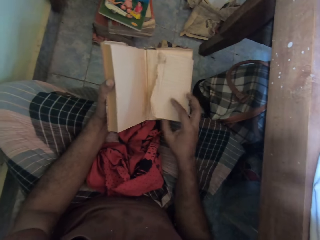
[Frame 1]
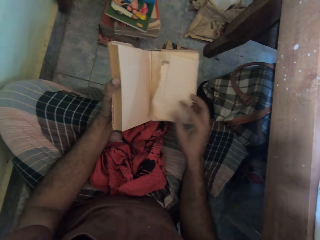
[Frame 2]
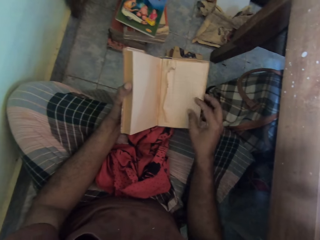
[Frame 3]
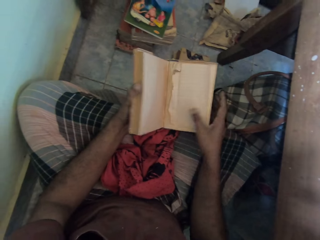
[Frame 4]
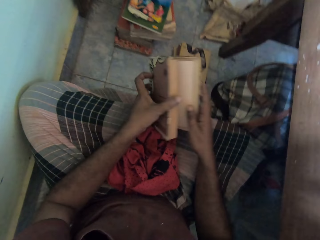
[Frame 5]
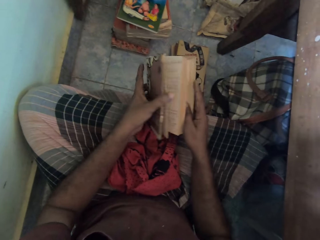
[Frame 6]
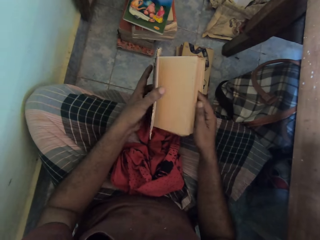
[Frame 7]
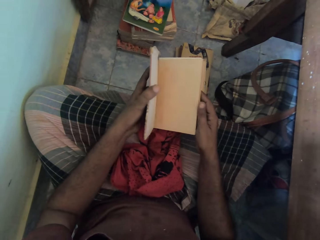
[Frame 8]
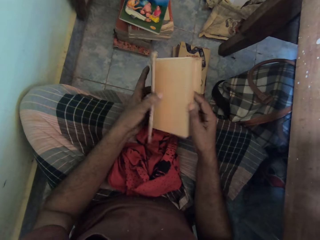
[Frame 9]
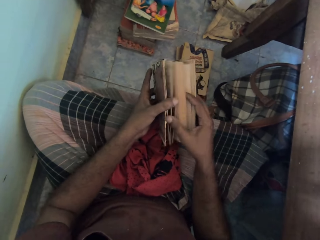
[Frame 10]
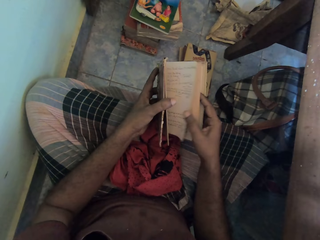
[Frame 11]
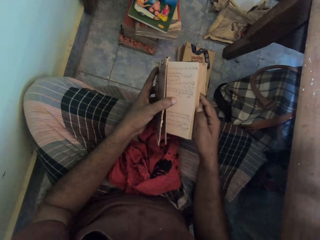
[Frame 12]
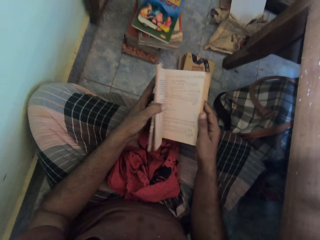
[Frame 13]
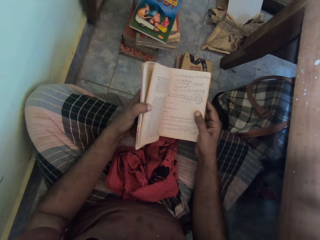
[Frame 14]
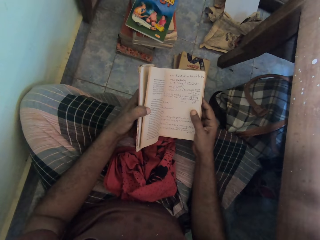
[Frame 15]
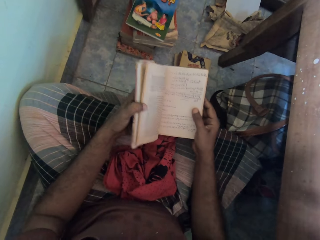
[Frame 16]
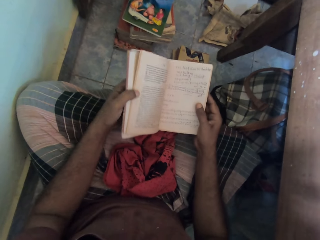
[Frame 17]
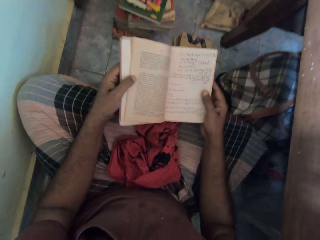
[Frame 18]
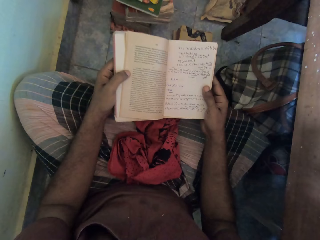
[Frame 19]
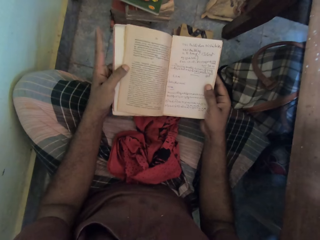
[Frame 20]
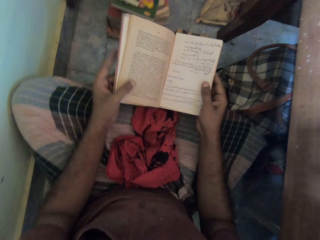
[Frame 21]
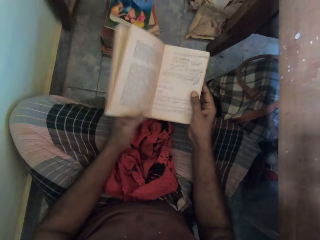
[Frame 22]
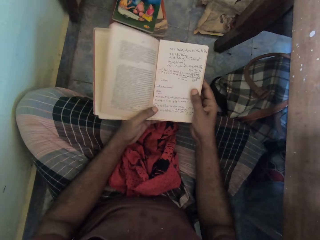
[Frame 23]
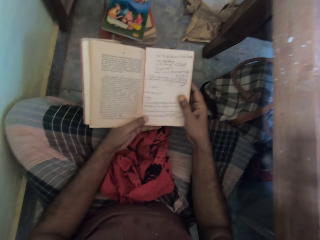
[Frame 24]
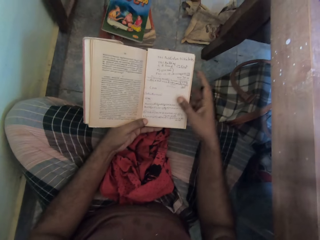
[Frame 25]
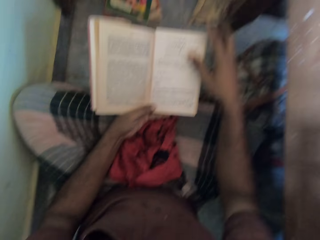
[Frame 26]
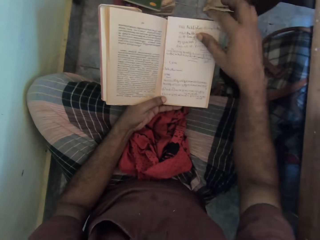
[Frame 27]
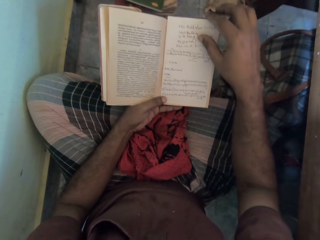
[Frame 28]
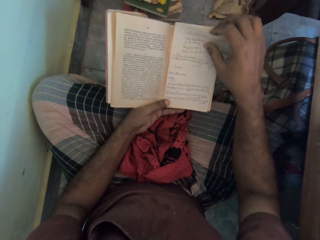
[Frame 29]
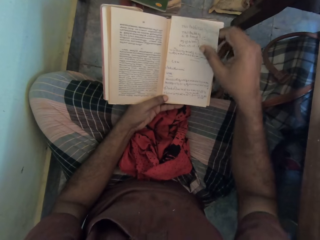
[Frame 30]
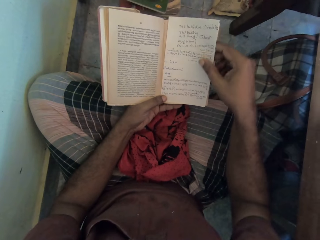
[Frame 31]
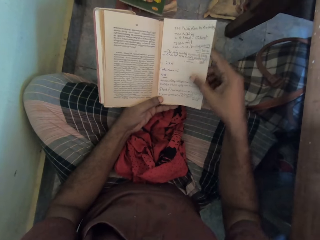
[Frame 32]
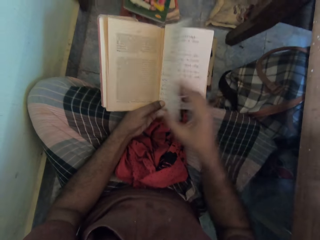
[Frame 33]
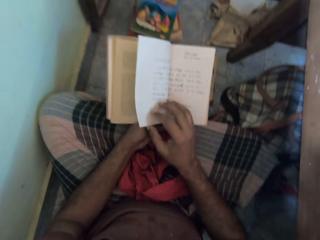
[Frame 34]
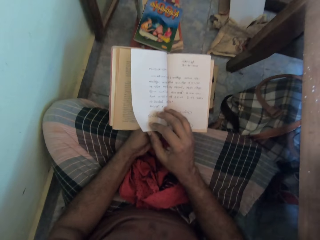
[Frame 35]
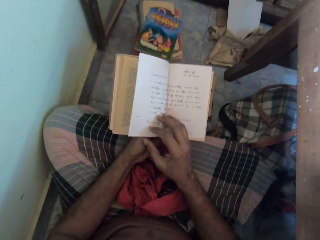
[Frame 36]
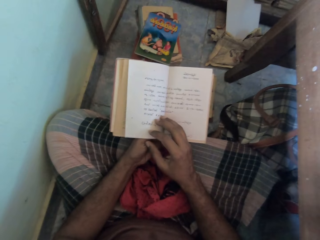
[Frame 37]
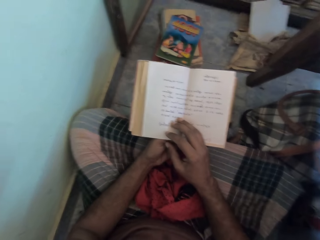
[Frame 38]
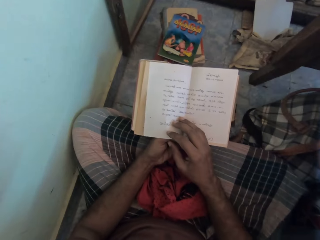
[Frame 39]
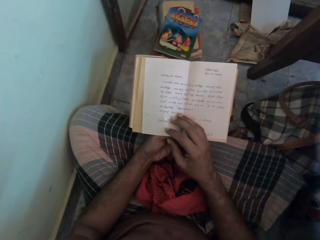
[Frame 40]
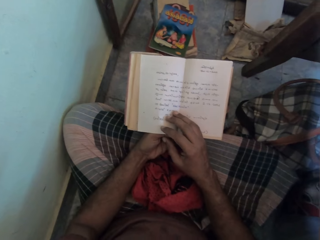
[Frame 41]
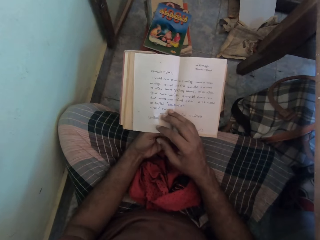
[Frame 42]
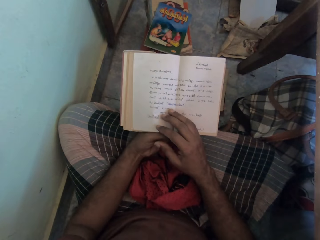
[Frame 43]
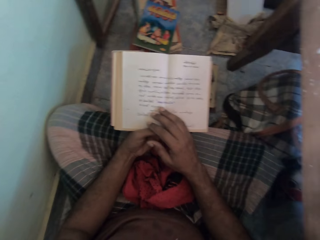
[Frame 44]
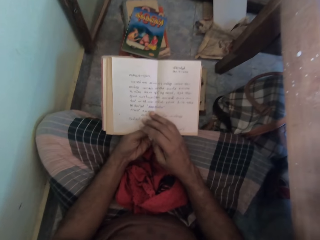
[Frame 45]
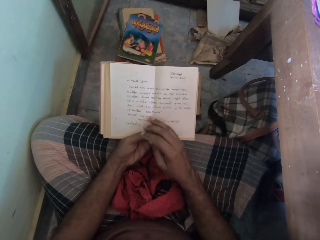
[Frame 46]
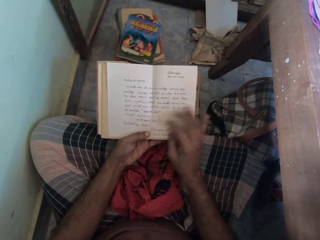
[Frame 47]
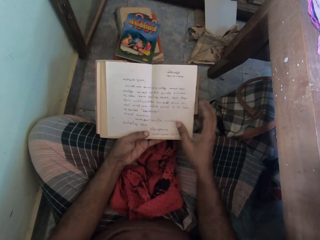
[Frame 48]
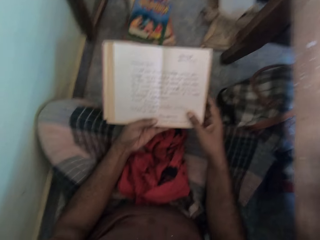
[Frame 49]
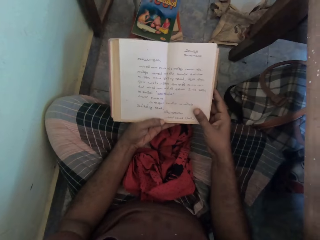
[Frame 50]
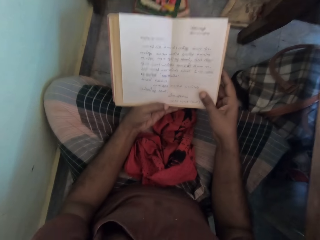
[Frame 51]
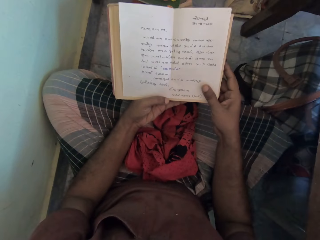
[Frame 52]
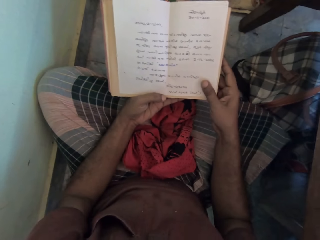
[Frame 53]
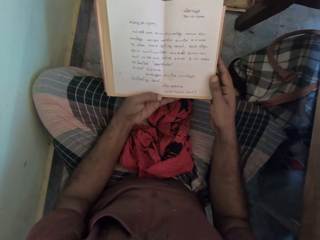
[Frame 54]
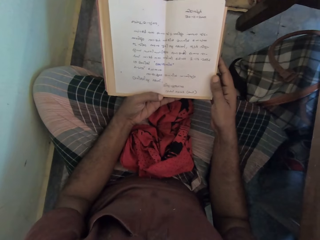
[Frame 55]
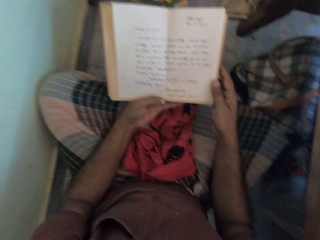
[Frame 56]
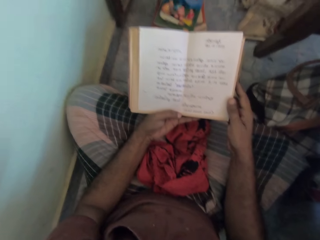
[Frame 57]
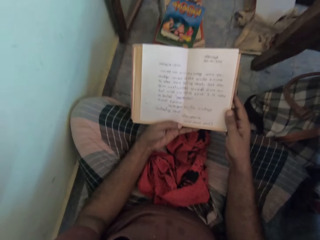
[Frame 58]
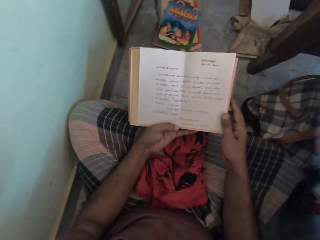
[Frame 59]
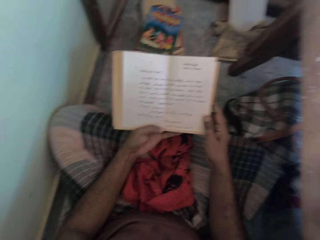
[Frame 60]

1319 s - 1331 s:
The camera wearer flips the paper. He flips through the book with his hands. He reads the book. He flips the page. He reads the book.

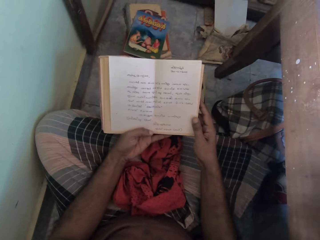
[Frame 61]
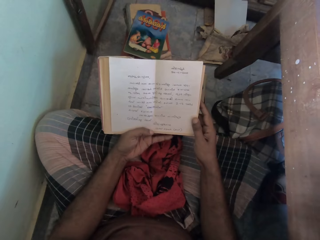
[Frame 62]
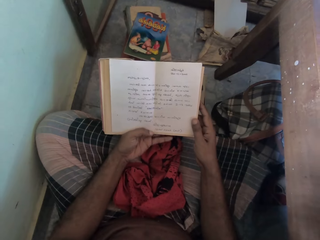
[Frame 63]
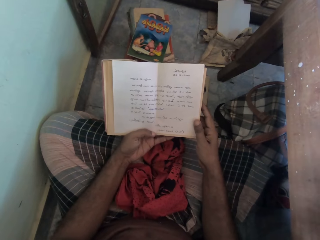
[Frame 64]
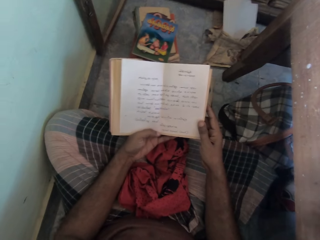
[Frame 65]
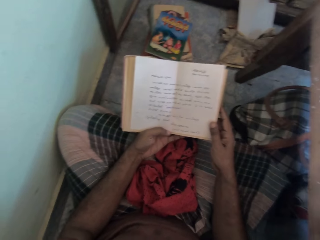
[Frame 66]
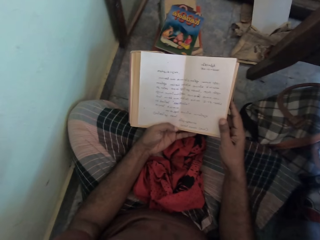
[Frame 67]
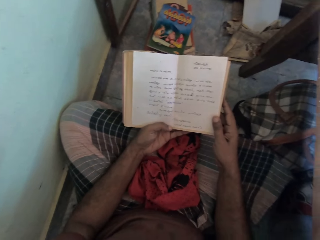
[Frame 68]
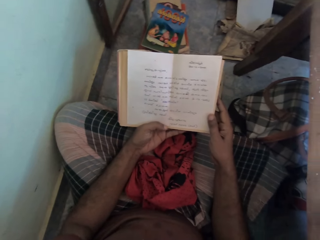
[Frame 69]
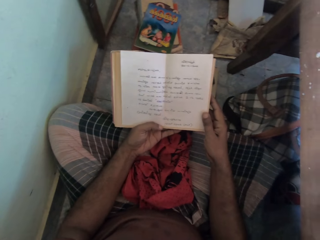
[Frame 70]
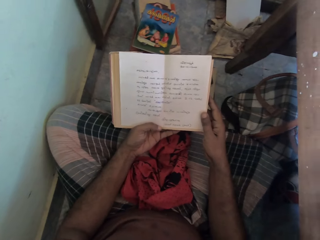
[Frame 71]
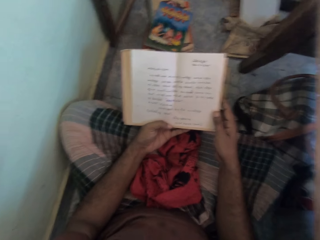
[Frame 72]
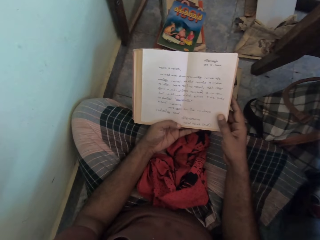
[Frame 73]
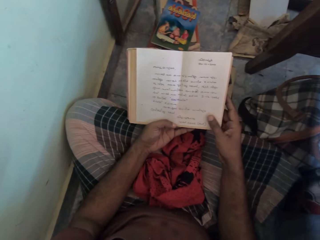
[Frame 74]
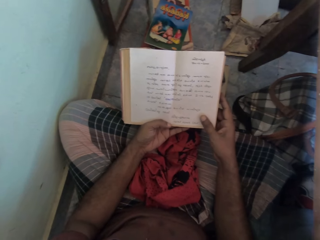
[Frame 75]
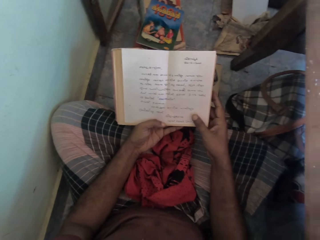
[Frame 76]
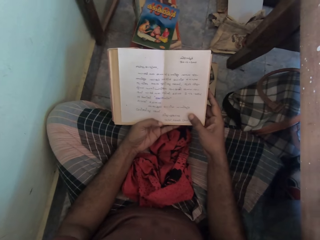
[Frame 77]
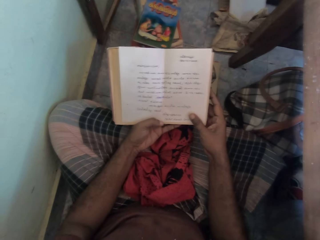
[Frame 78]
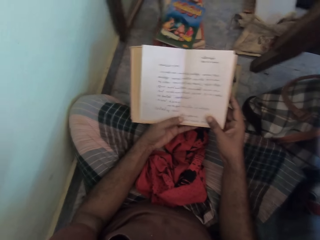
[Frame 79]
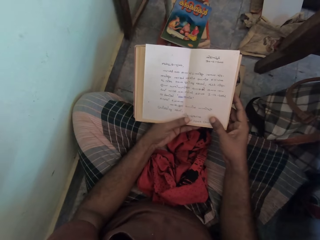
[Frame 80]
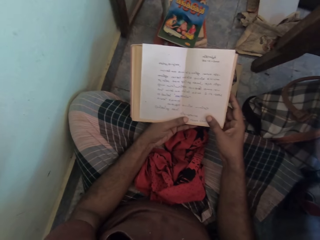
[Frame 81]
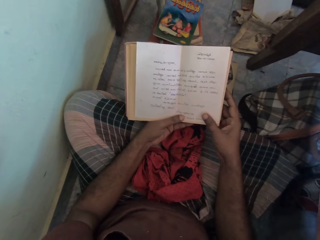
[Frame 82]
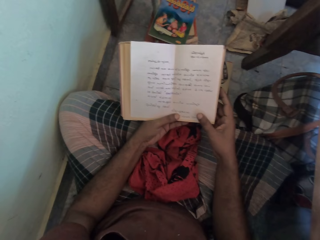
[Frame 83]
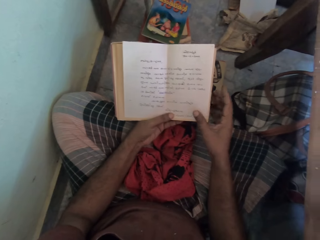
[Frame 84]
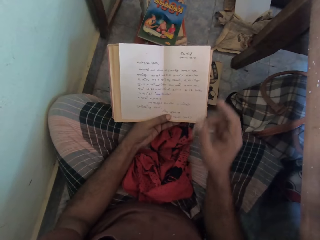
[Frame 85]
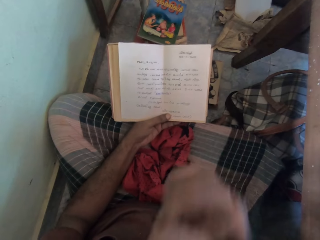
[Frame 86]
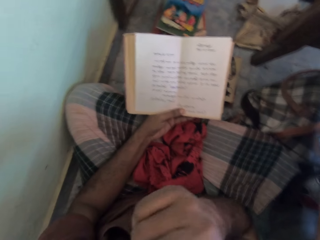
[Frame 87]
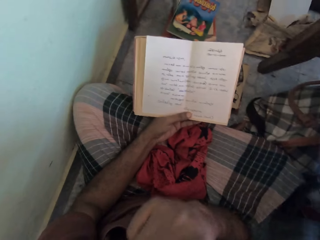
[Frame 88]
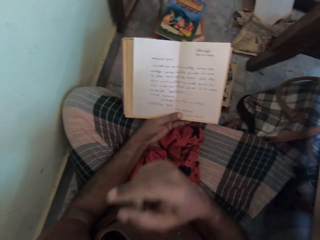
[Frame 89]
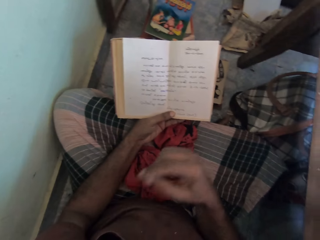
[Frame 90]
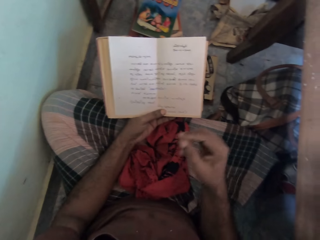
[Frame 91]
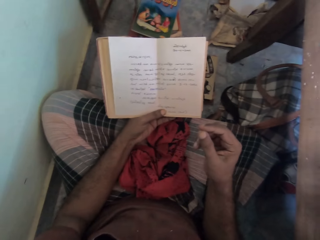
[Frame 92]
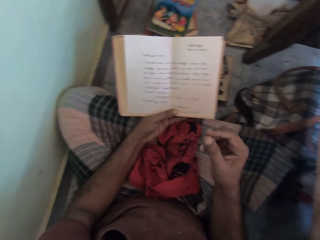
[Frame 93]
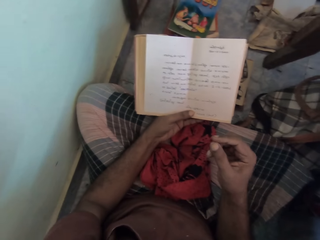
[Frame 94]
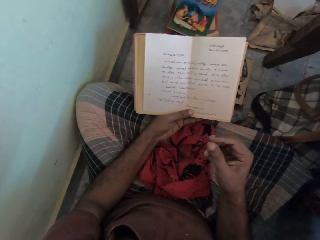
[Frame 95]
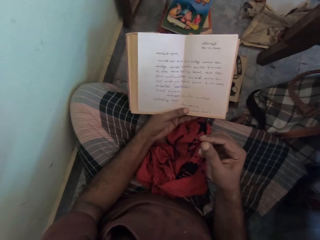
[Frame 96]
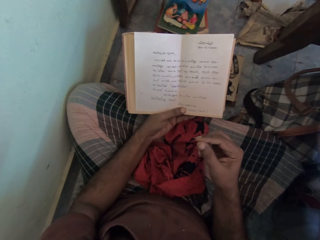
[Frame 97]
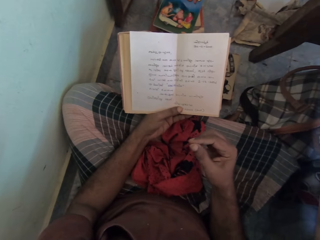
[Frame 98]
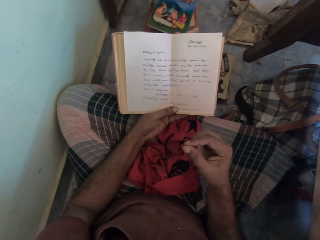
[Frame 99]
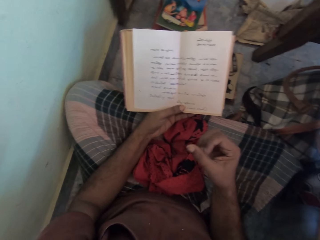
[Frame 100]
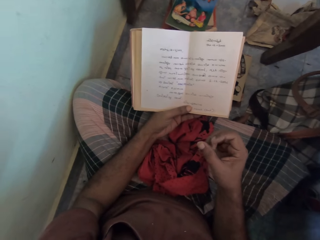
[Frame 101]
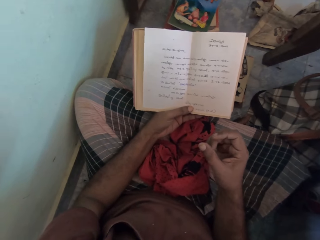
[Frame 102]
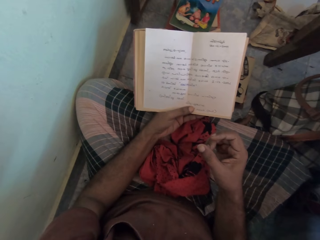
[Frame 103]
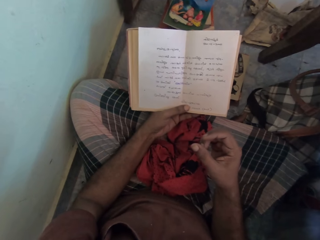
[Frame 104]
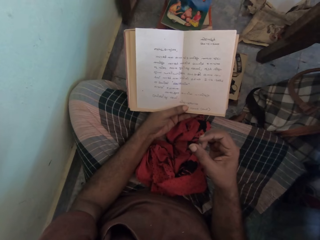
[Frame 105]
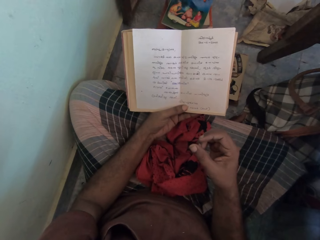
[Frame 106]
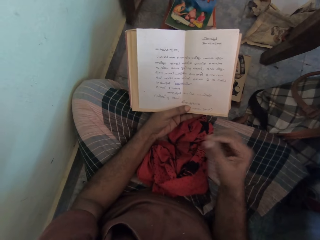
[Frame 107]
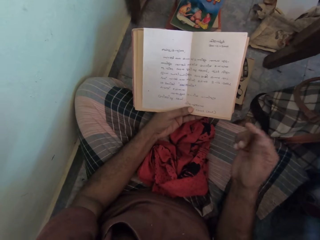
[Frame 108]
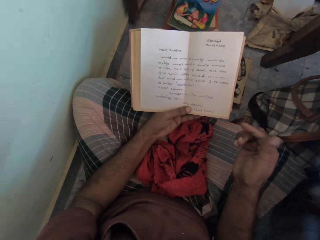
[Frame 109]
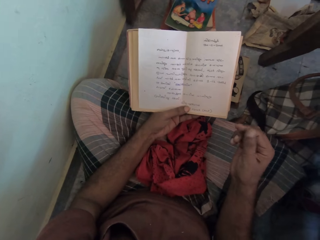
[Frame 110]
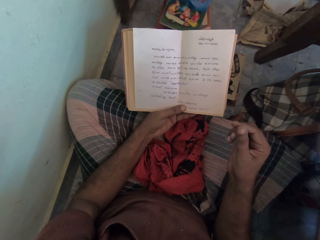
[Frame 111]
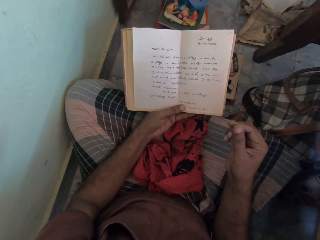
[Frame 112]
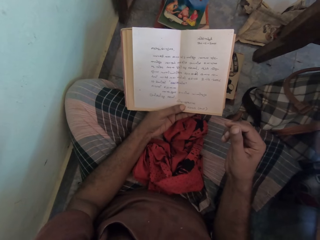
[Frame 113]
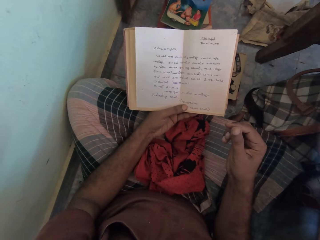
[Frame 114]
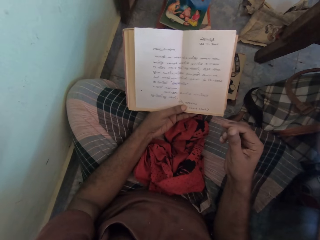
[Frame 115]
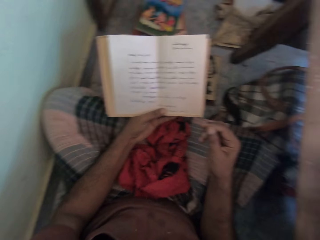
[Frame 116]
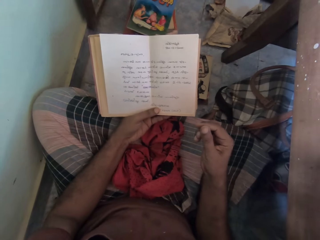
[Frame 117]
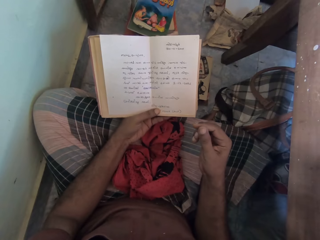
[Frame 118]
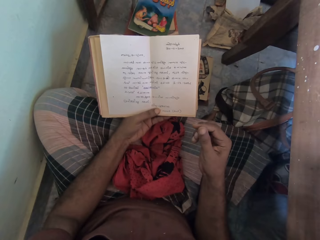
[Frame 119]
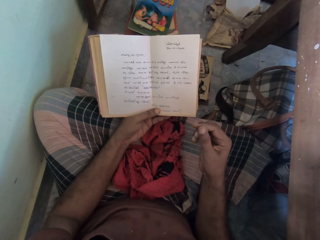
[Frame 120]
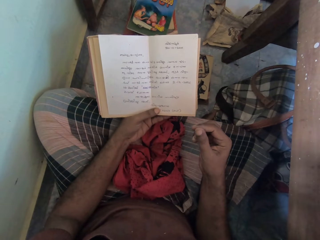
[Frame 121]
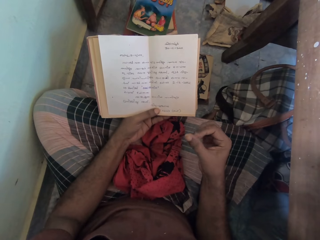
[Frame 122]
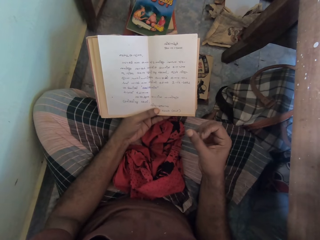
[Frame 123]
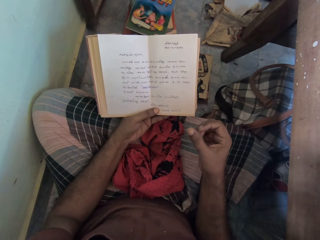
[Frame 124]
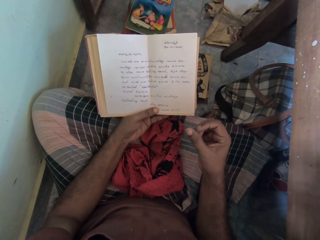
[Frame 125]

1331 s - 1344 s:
The camera wearer picks his nose with his right hand. He touches the face.
